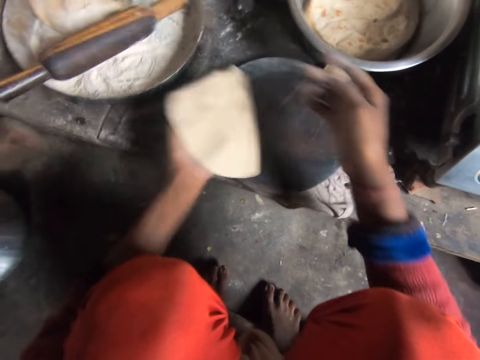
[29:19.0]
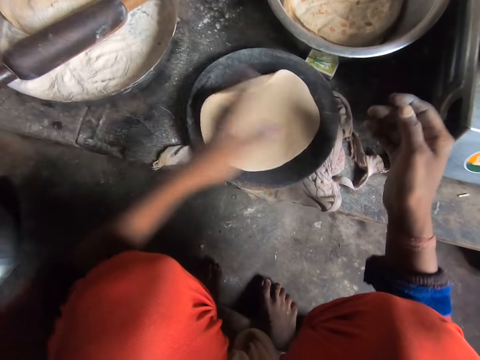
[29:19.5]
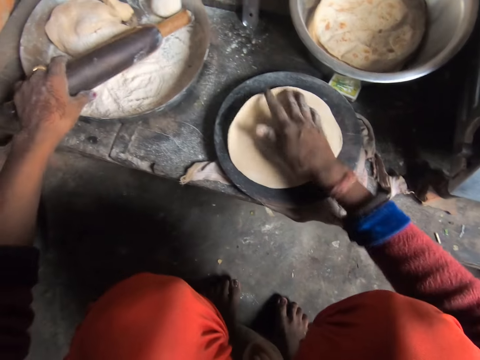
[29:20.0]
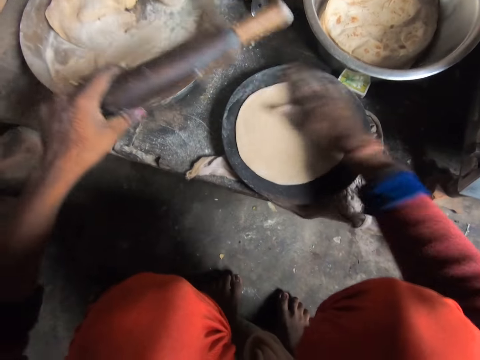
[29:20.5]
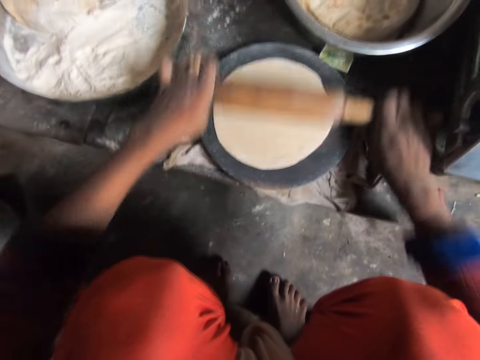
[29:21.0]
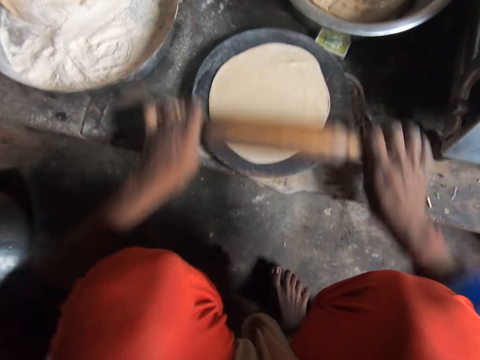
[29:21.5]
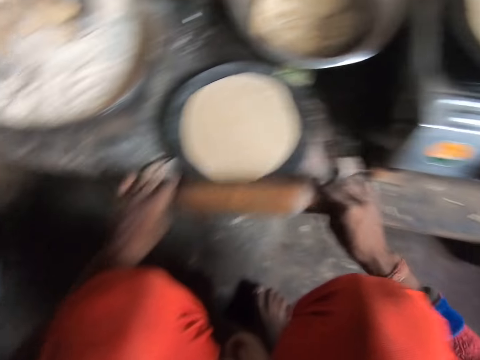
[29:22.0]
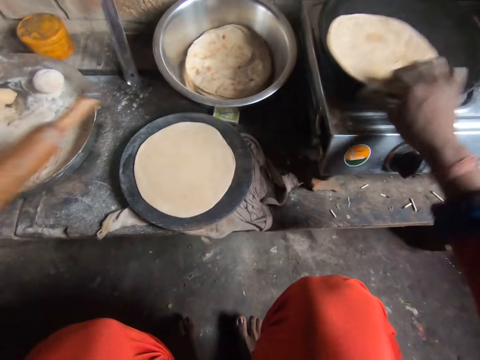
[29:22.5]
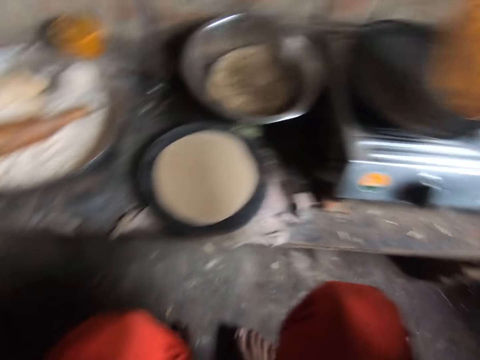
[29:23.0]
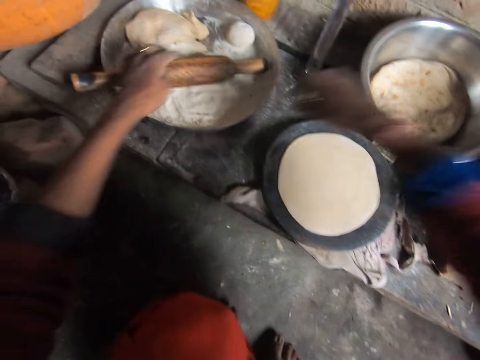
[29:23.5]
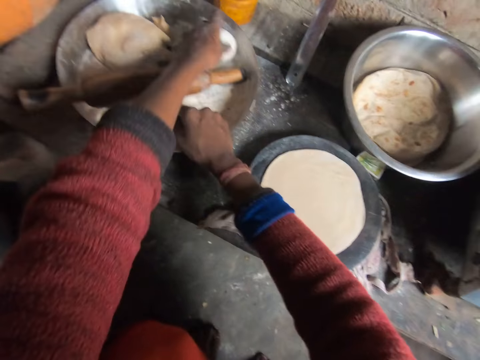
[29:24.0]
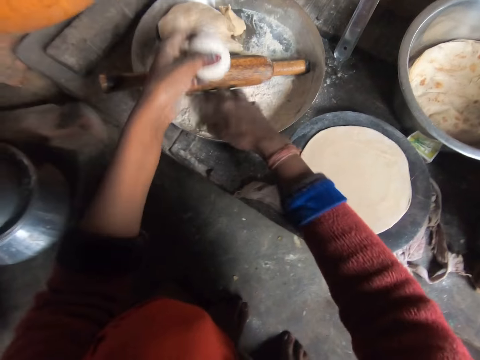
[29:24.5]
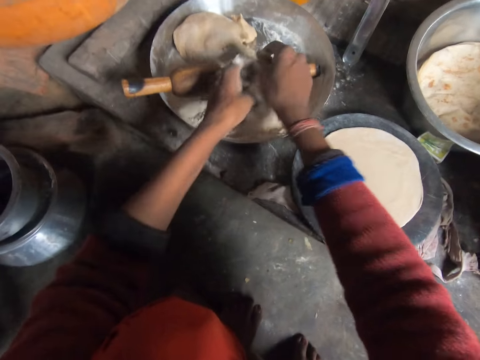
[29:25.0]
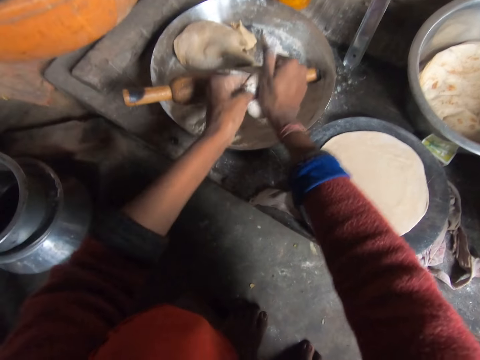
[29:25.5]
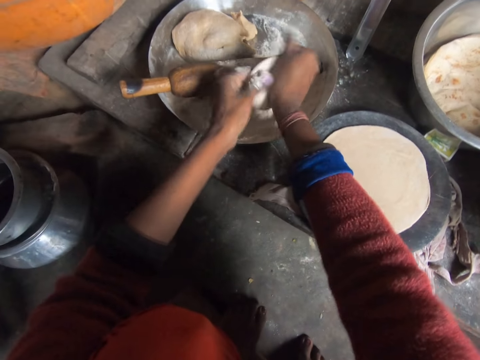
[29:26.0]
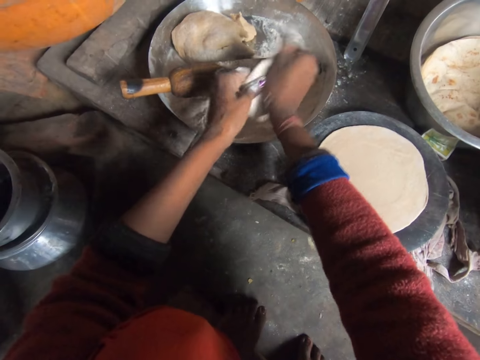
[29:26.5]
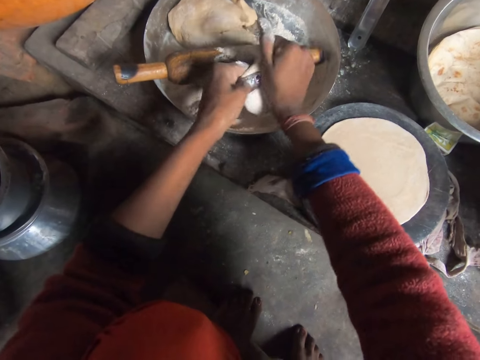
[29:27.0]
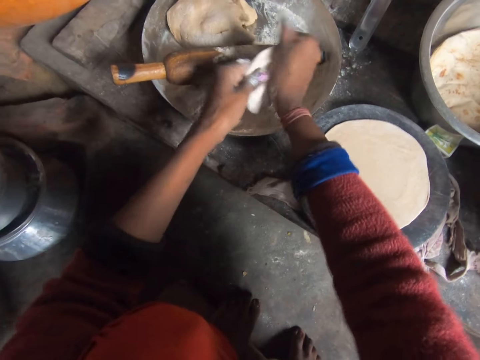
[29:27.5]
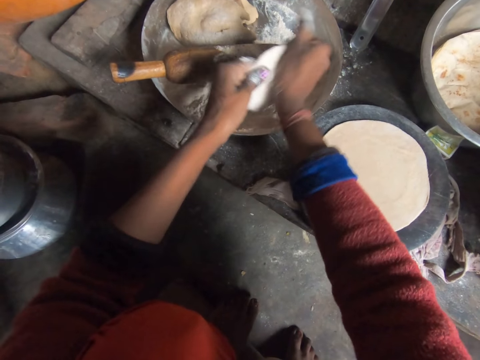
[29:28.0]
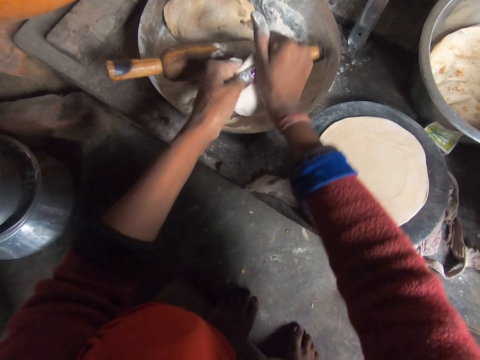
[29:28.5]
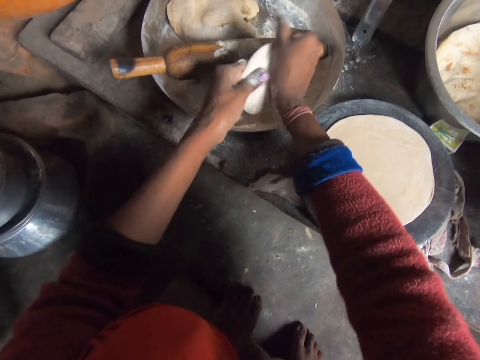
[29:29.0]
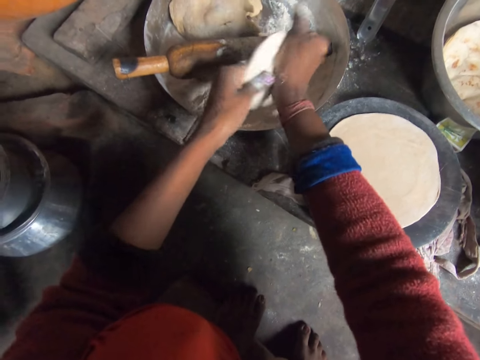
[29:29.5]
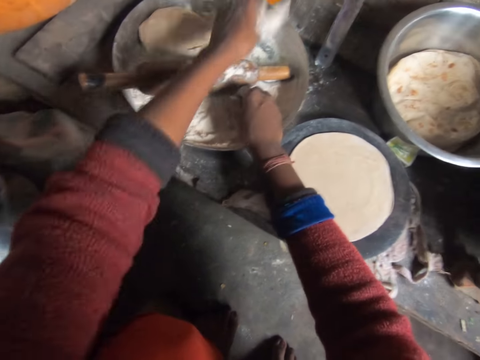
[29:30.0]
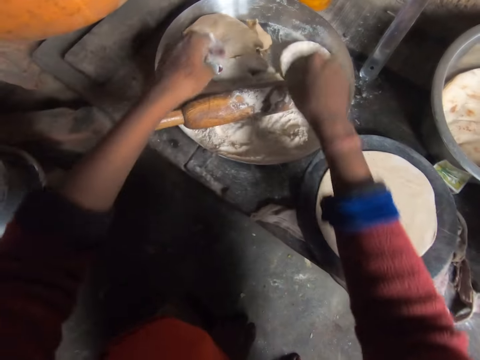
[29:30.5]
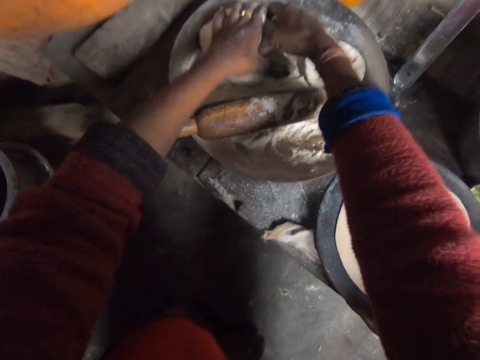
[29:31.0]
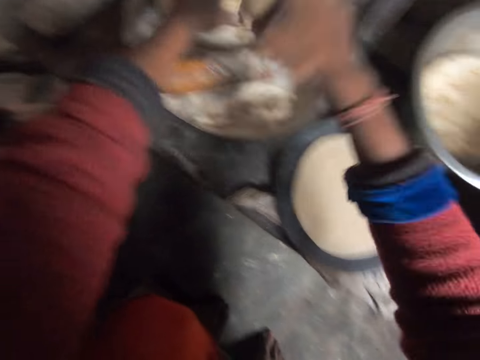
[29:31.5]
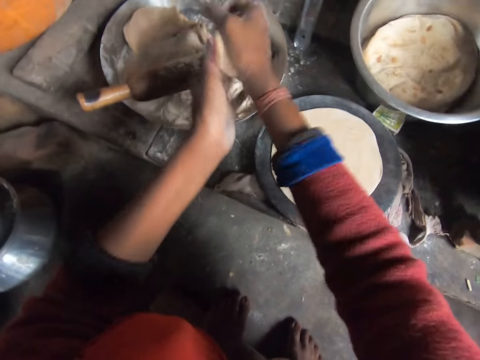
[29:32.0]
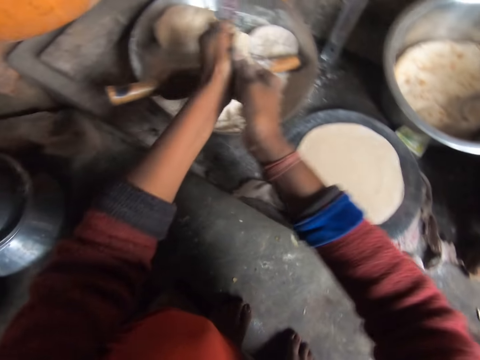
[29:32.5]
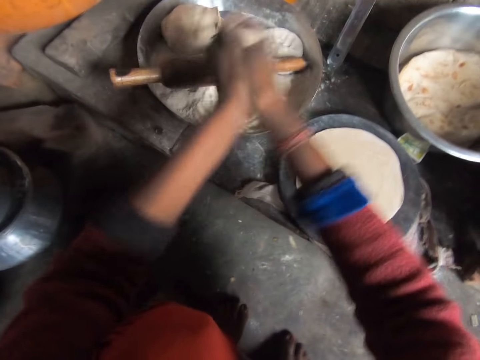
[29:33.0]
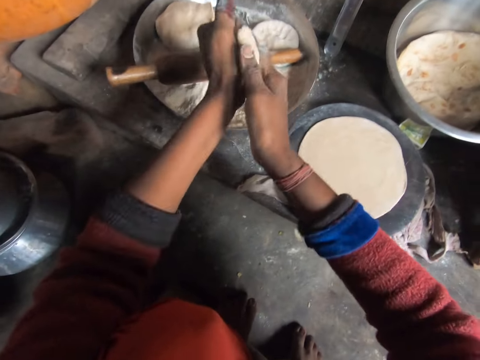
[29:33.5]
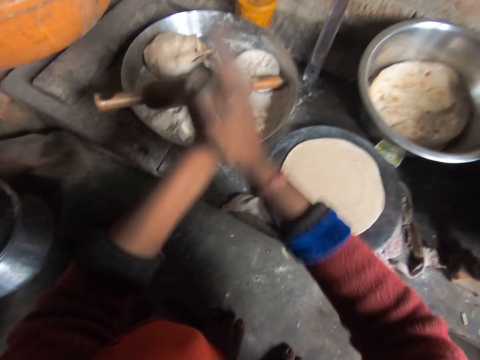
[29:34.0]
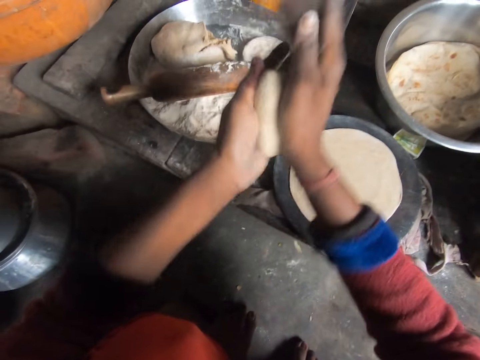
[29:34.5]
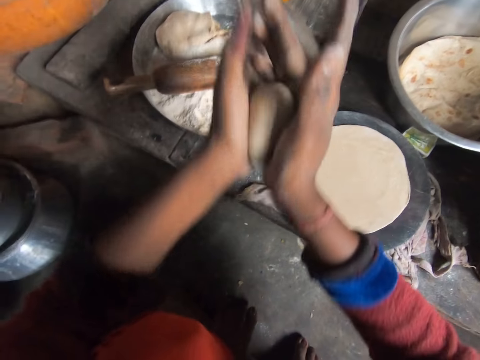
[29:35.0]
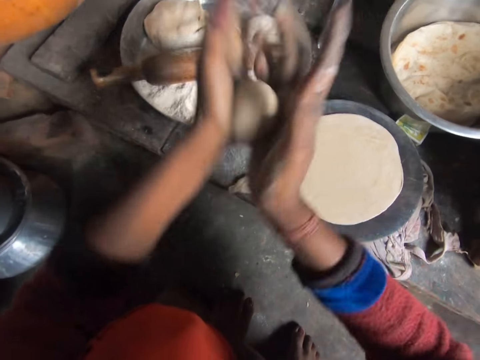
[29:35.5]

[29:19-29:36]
The camera wearer removes a rolled dough on the rolling board. She places back the rolled dough on the rolling board. She picks up the rolling pin from the tray. She adjusts the dough. She flattens the dough with the rolling pin. She flips the dough on the pan. She drops the rolling pin in the tray. She picks up the dough from the tray. She puts flour on the dough. She flattens the dough with her hands. She places the flattened dough on the pot. She touches flour. She takes a portion of the dough. She cuts the dough. She rolls the dough with her hands.

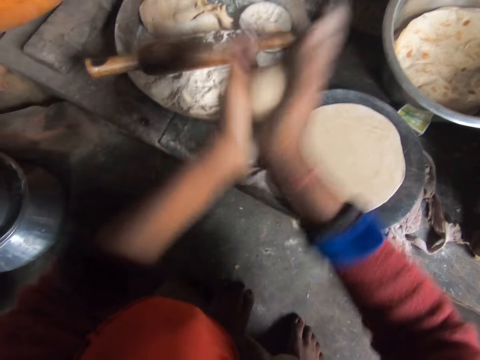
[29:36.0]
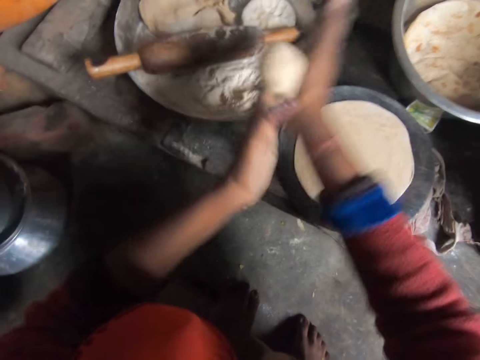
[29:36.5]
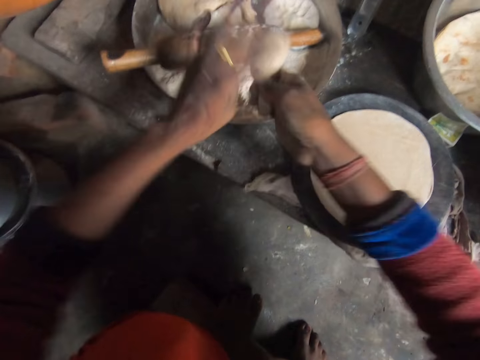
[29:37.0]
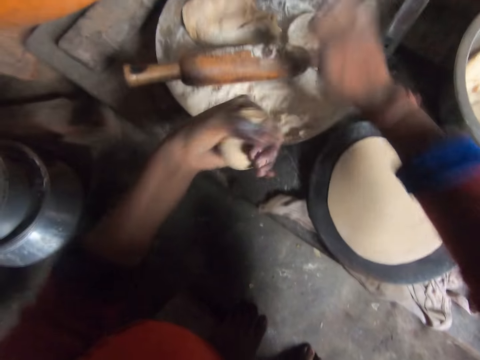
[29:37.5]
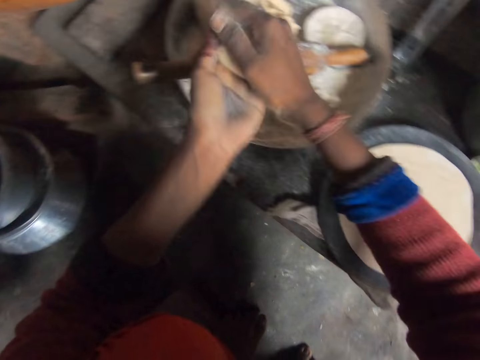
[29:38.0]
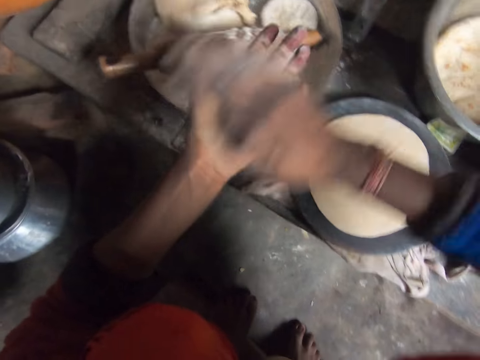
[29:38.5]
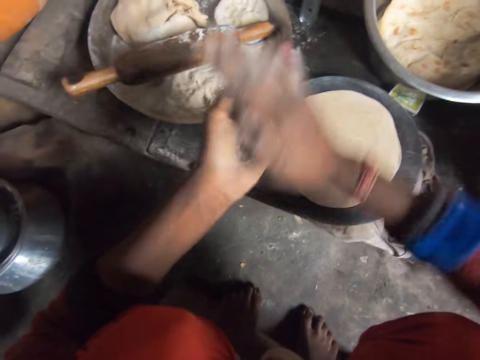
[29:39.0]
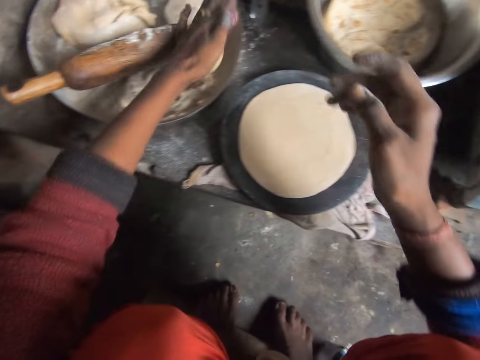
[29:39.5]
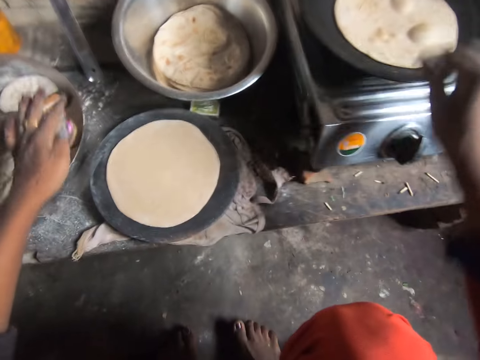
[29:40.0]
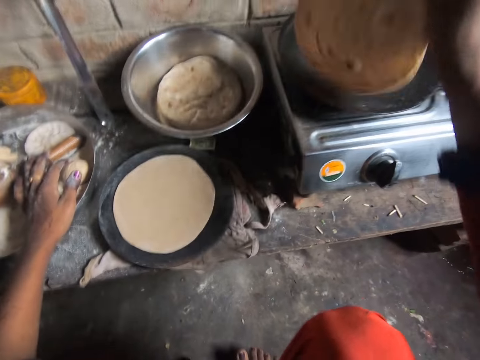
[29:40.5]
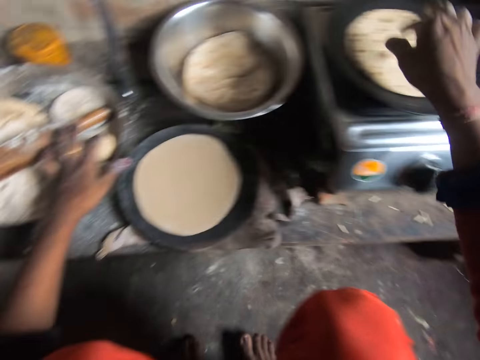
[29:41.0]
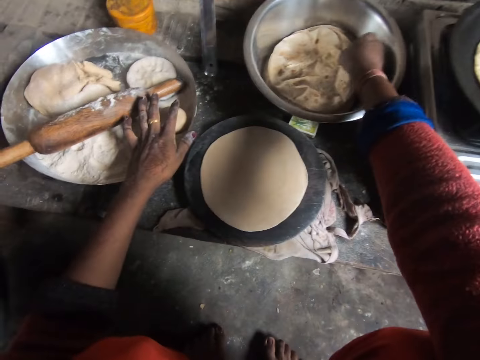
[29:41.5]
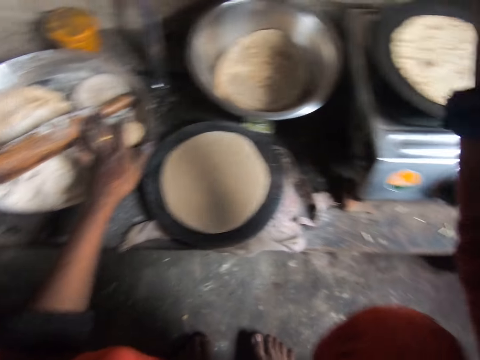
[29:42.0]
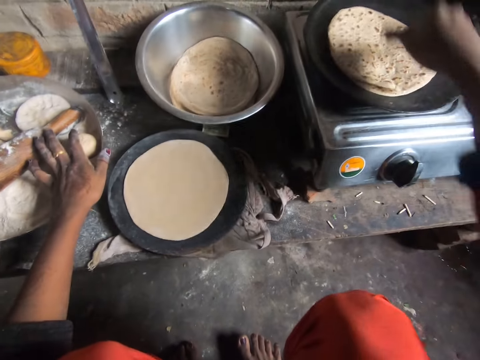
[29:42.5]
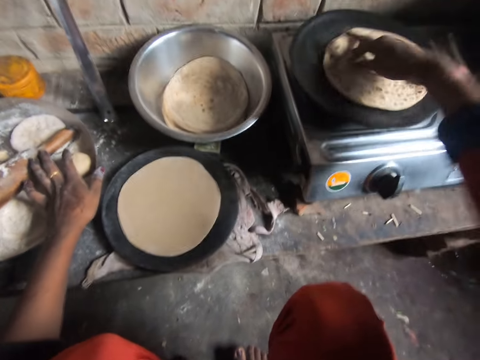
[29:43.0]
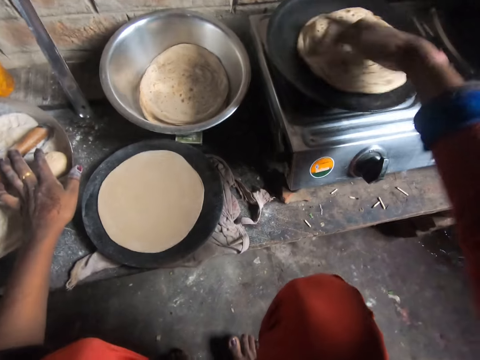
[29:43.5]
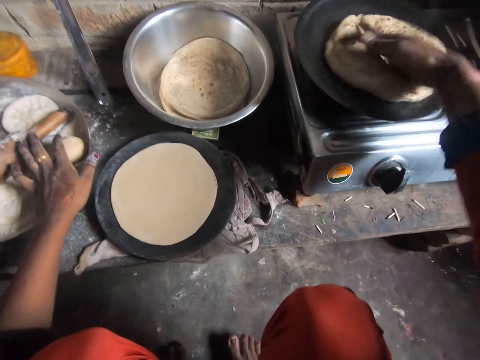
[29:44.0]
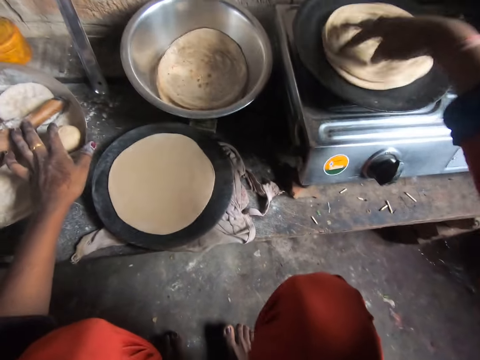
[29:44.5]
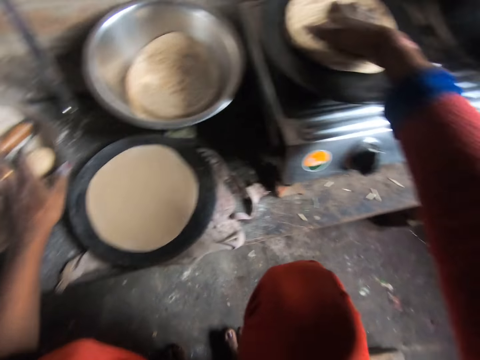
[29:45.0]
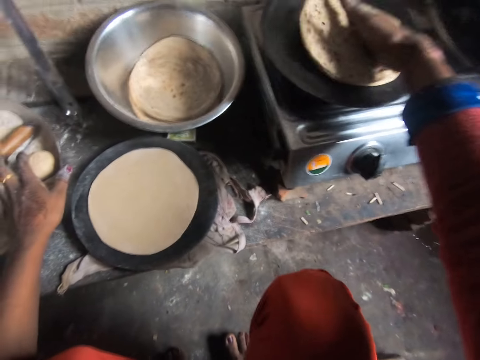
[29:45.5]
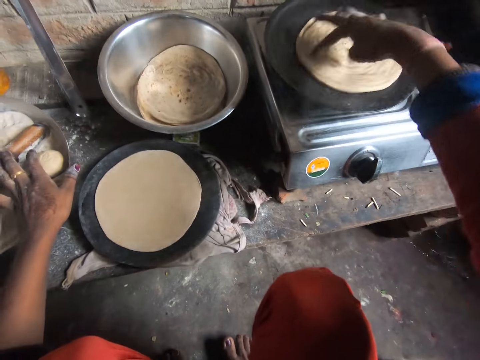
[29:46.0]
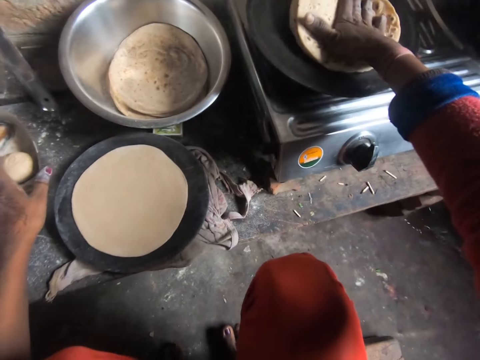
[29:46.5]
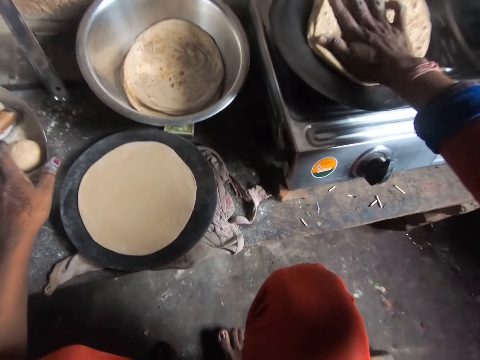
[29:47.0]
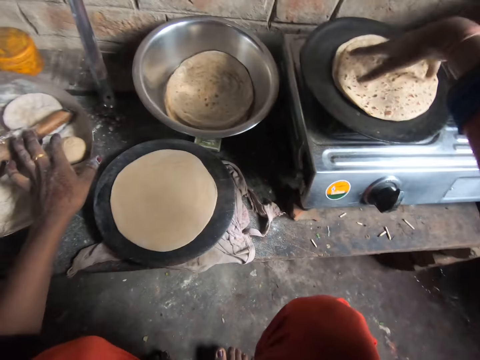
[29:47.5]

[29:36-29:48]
The camera wearer cuts a piece of the dough. She drops the dough in the tray. She rolls the dough with her hands. She puts the dough on the pot. She flips the dough on the pan. She picks another flat bread from the cooking pot. She places the flat bread on top of the flat bread on the flat pan. She spins the flat breads.
